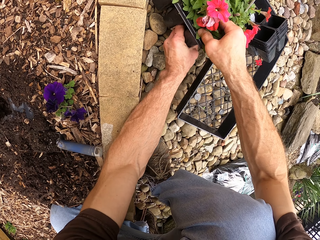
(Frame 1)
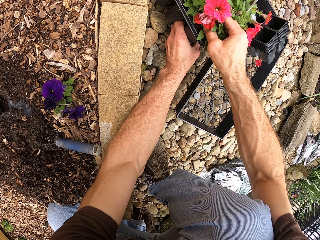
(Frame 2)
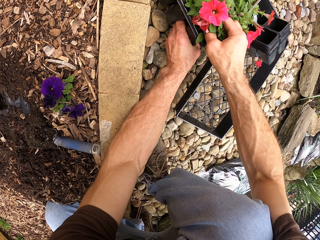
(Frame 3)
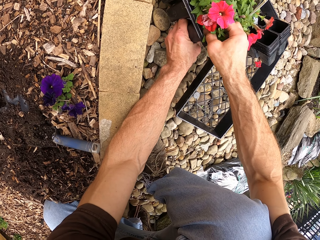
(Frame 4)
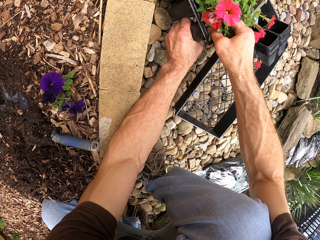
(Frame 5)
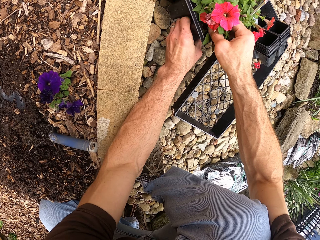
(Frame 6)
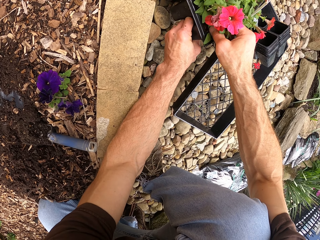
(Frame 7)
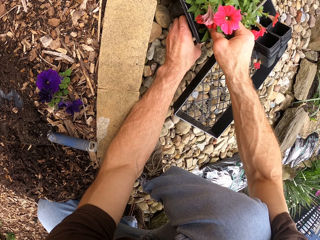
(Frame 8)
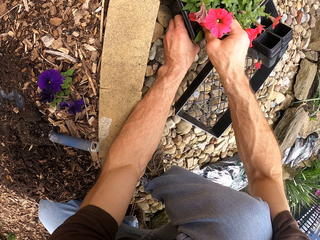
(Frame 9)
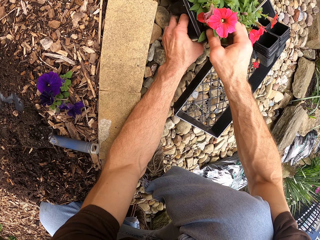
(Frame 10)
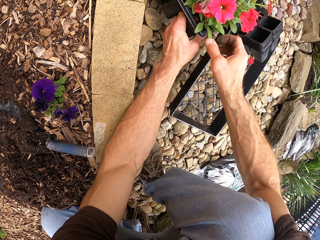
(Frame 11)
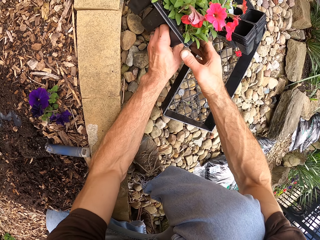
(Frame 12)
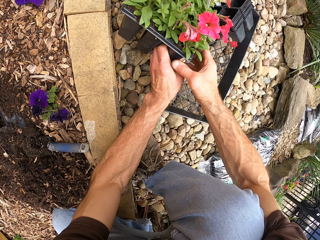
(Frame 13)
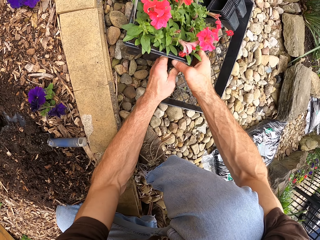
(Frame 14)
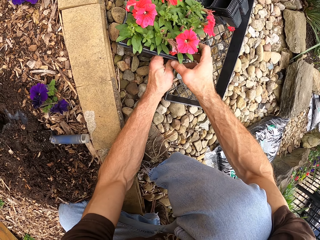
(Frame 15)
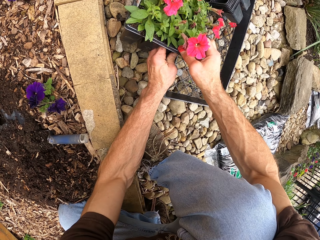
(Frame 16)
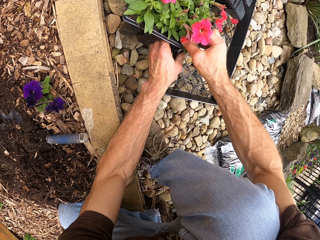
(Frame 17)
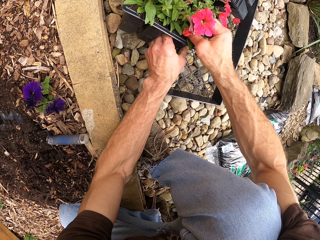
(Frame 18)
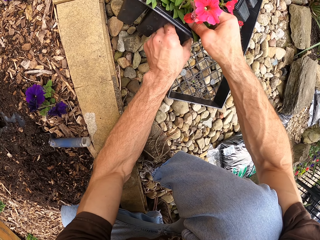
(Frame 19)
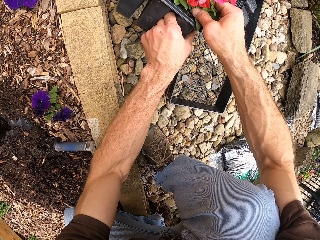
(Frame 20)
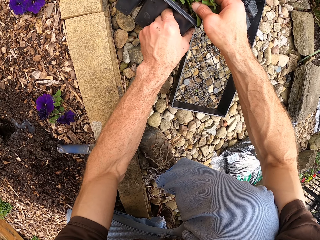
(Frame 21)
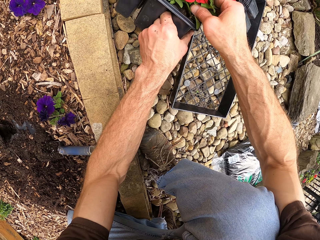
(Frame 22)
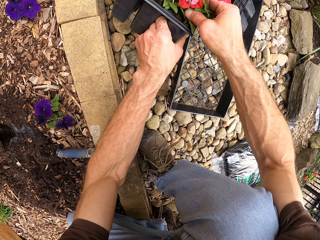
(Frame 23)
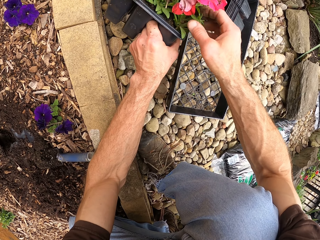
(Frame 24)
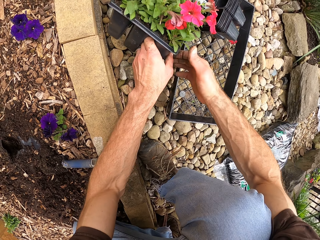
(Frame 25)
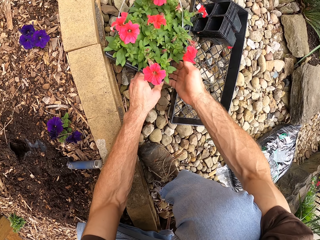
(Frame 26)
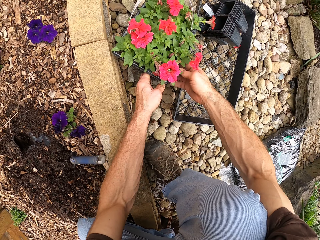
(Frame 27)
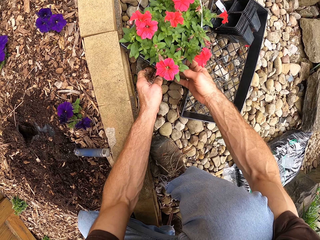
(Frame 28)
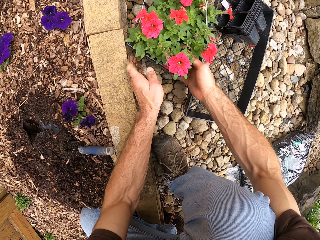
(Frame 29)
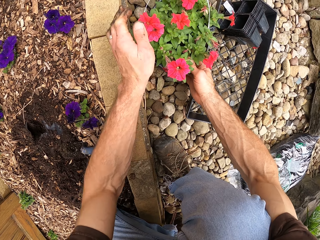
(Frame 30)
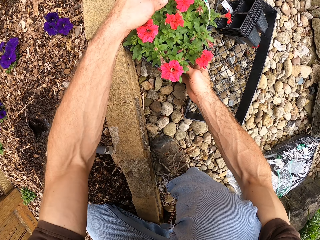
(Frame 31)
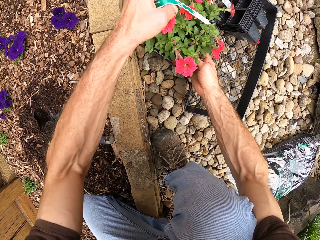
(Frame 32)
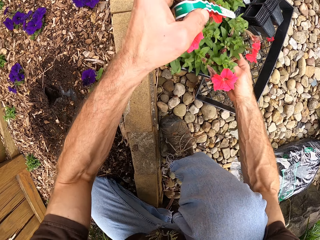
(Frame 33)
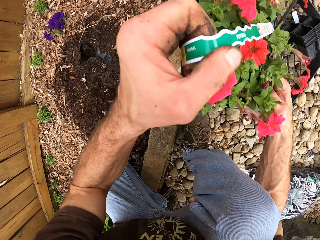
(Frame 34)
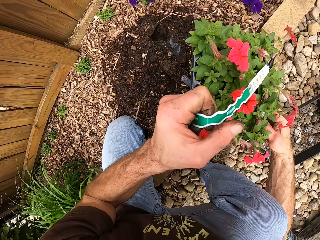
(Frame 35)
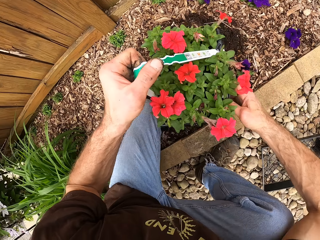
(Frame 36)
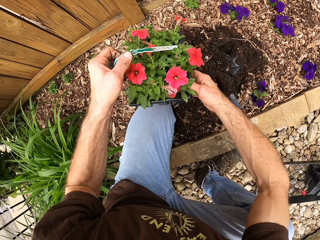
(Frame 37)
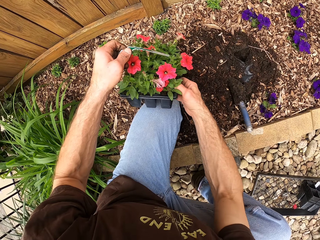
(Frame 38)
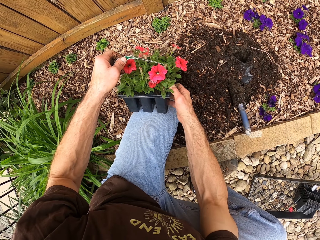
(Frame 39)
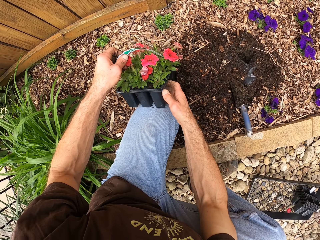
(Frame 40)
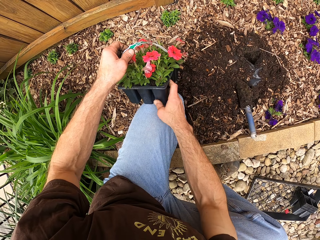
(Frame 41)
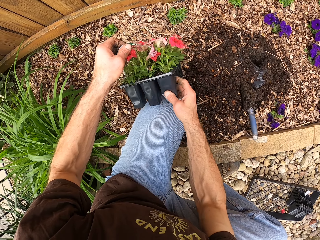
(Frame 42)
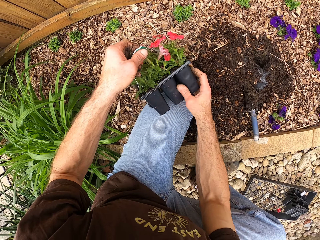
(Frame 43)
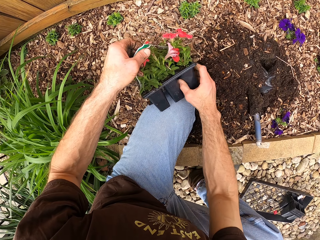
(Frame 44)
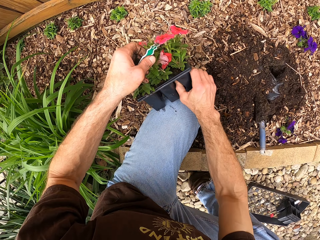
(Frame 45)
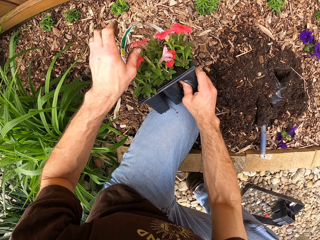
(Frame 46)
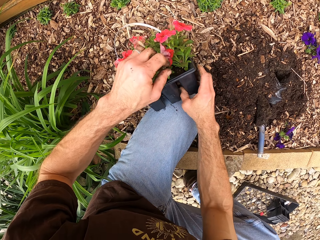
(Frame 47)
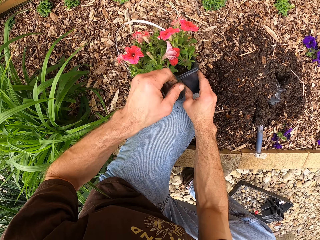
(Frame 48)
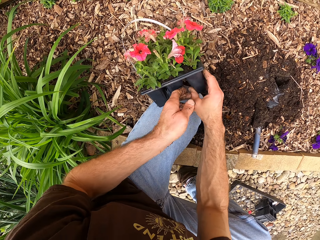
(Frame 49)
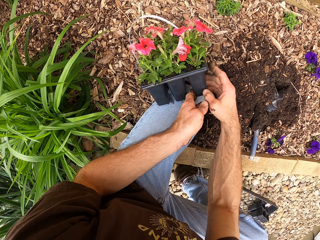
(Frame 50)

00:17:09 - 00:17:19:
The camera wearer pulls the plant. They remove the flower from the bedding.

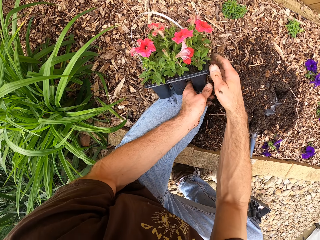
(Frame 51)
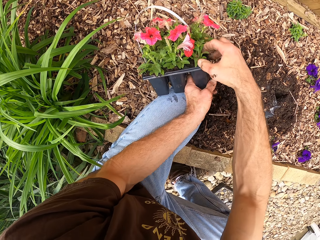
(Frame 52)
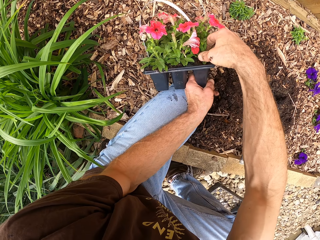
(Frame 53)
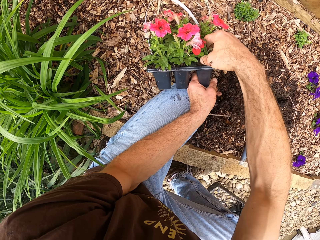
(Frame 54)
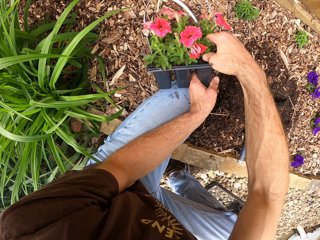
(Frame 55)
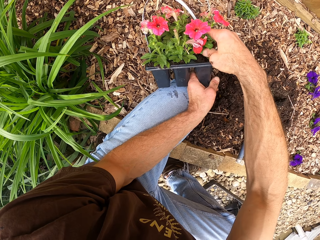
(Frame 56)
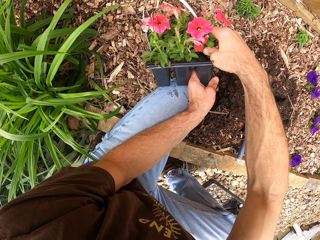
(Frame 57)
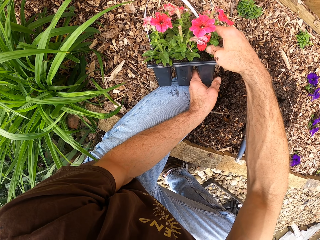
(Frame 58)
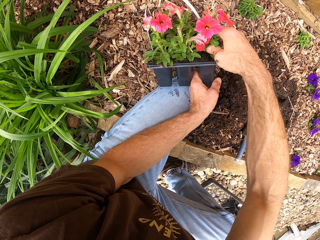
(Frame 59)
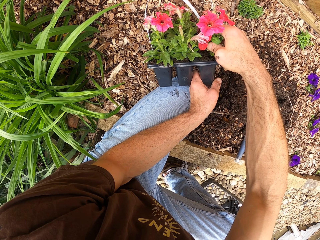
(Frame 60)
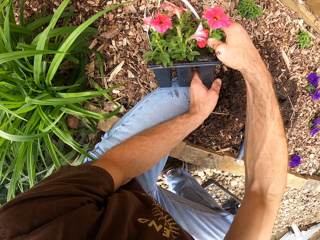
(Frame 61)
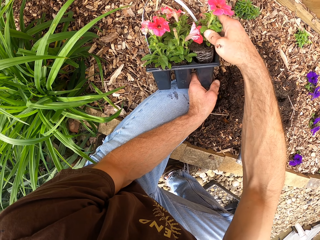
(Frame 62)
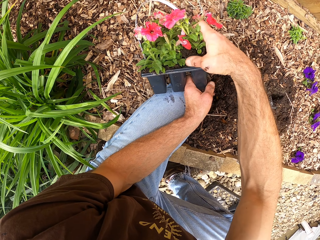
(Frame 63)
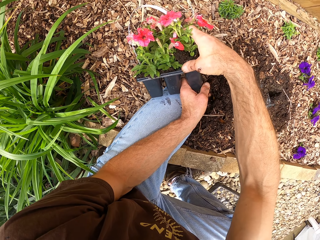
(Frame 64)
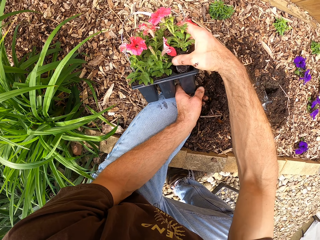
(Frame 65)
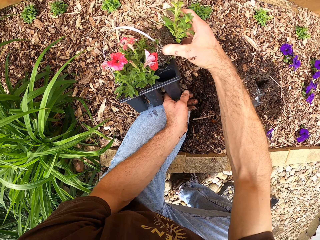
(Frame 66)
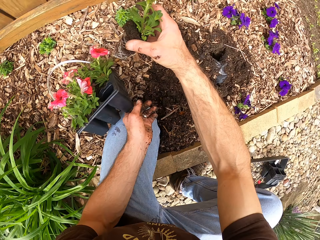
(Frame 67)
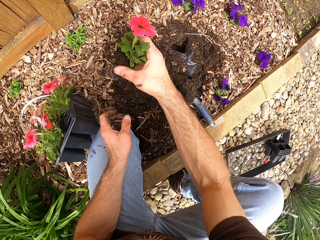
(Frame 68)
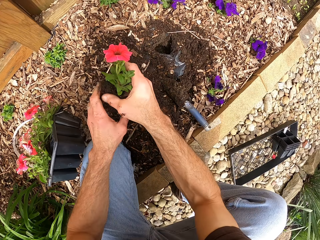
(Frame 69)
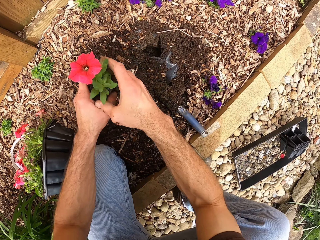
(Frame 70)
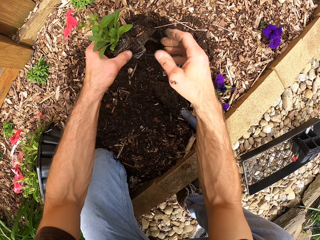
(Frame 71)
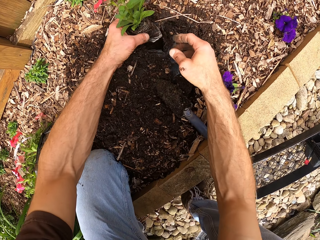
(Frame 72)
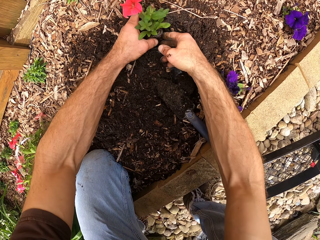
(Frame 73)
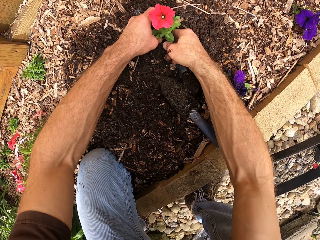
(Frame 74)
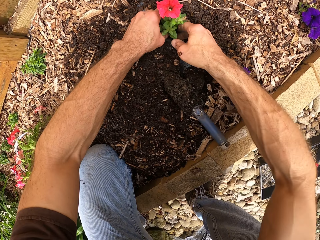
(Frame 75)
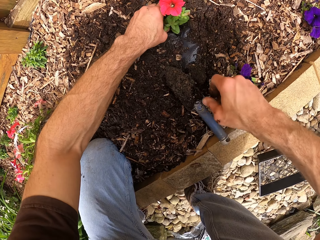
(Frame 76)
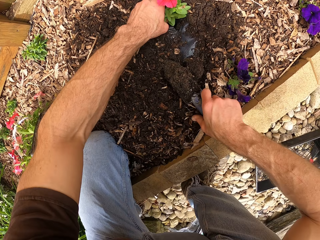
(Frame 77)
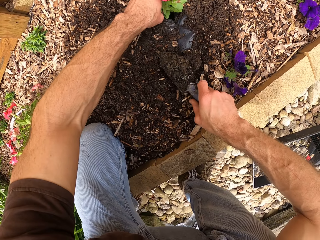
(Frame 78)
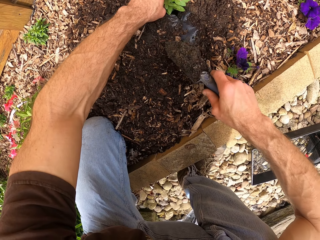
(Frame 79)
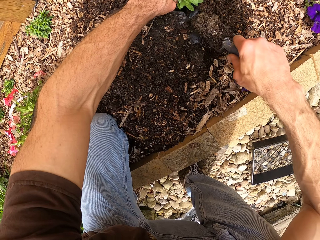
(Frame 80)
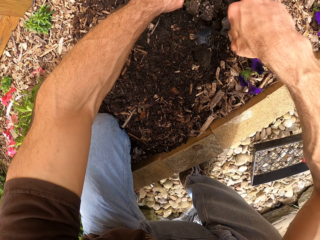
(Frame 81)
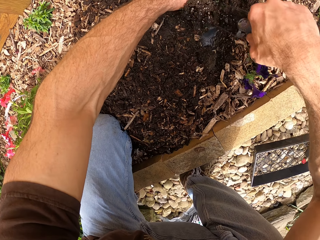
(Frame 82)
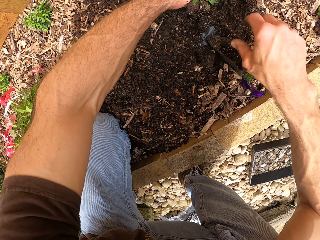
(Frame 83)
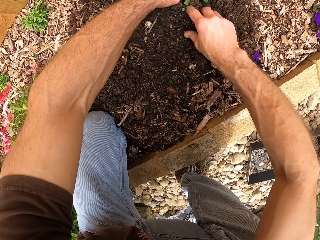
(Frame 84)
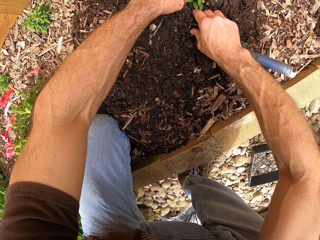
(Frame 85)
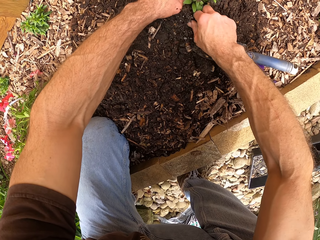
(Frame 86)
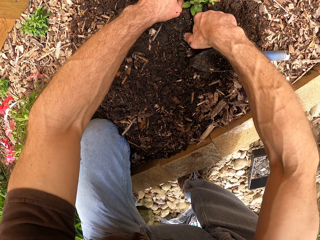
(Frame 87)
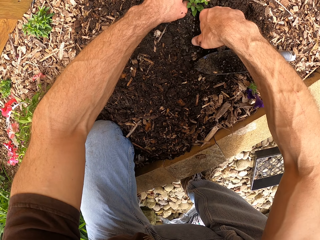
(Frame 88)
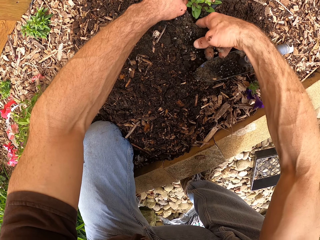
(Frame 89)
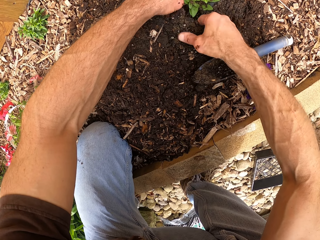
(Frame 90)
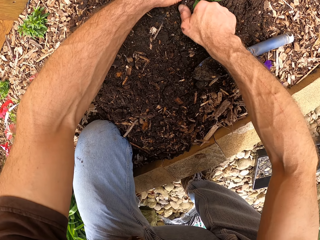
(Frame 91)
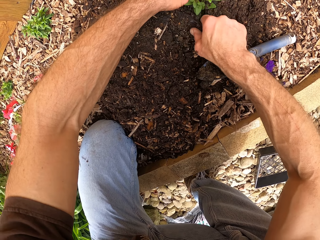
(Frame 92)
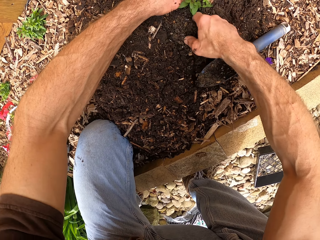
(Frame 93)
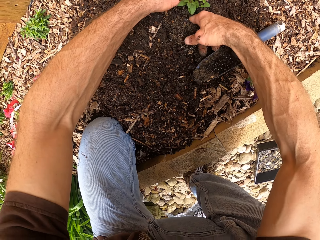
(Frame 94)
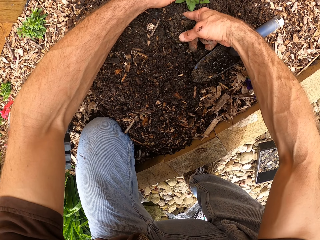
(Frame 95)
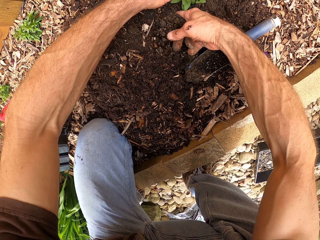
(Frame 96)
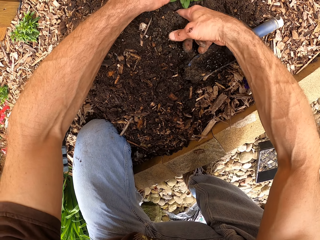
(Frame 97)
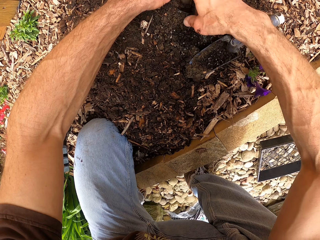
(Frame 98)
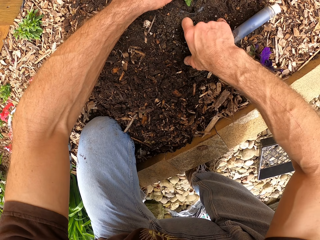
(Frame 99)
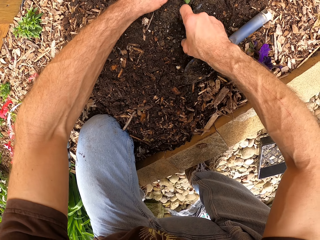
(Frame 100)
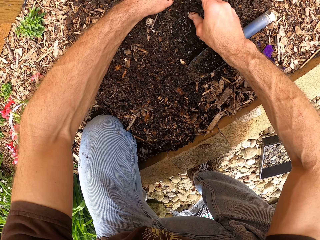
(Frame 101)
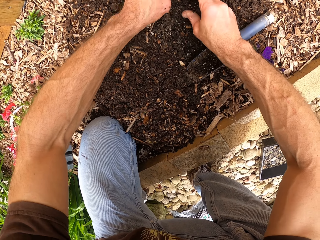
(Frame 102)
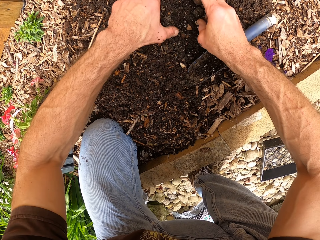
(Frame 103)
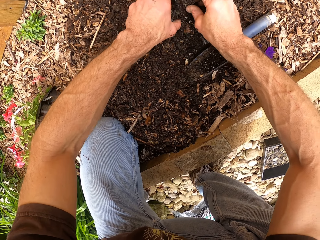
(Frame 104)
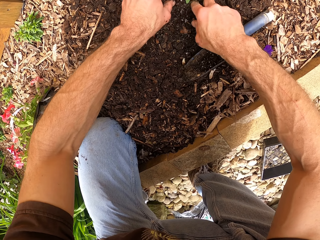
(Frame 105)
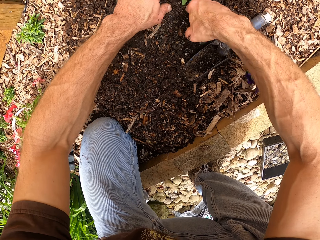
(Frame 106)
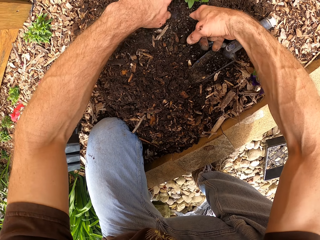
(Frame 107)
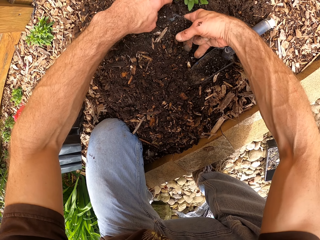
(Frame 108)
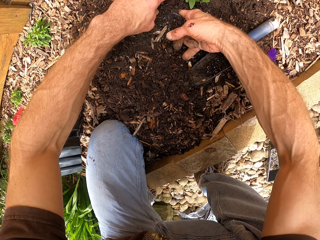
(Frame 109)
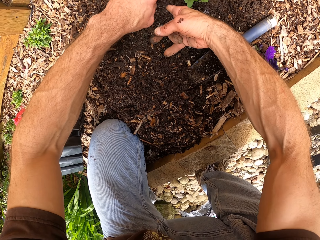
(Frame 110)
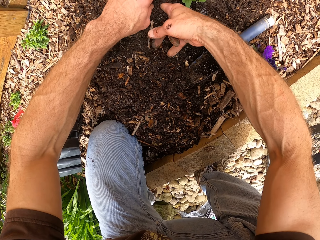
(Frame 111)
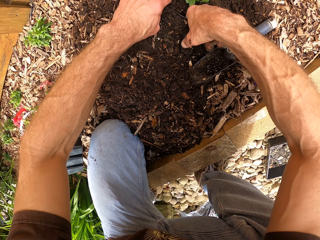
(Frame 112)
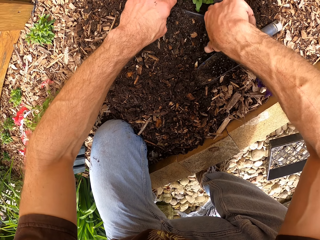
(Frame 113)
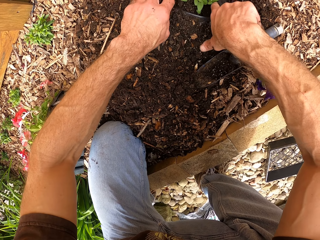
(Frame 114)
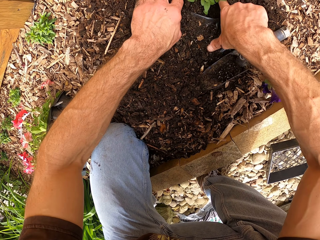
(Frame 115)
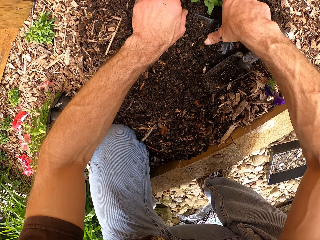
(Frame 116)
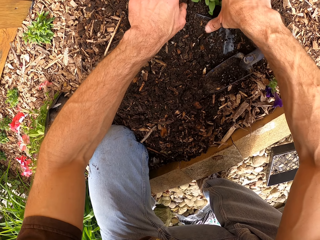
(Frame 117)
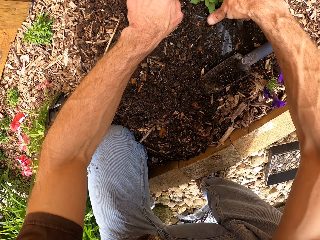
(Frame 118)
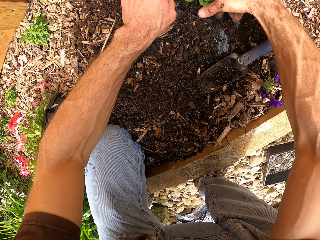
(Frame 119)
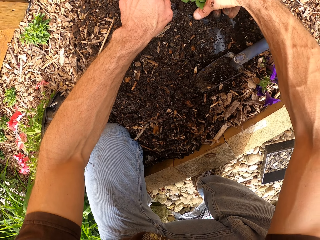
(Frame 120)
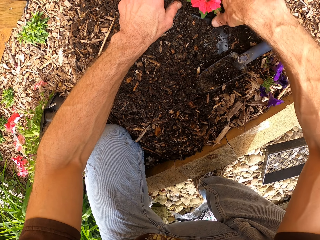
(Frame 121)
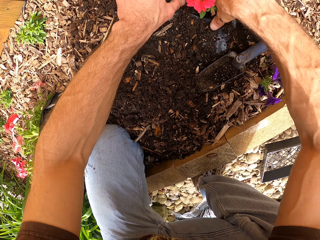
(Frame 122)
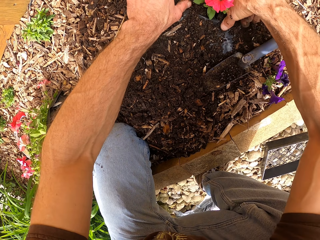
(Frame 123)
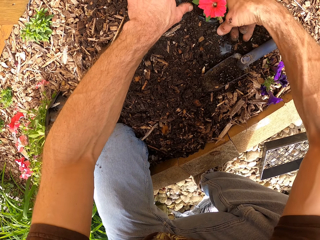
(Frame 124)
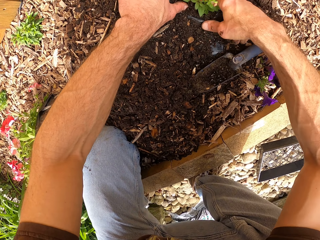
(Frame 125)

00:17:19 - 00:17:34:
The camera wearer pulls the plant. They place the plant in the hole. They pick the garden trowel. They cover the plant with the soil. They drop the garden trowel. They cover the plant with the soil.
